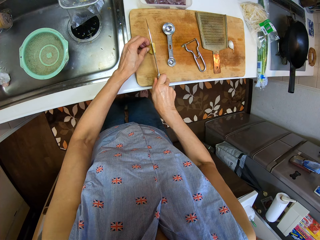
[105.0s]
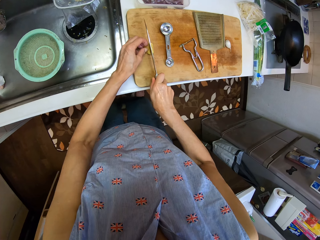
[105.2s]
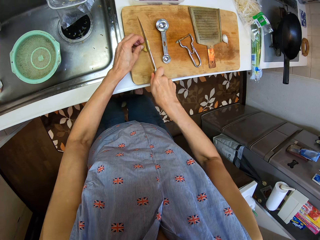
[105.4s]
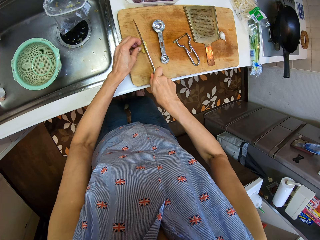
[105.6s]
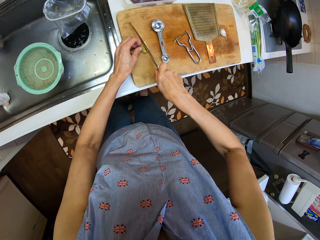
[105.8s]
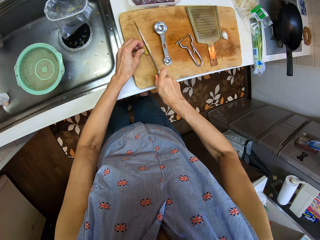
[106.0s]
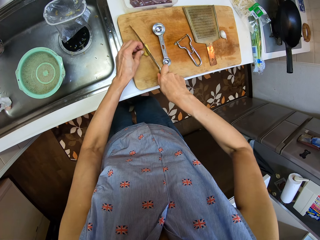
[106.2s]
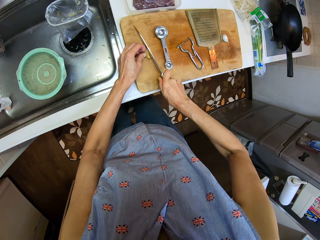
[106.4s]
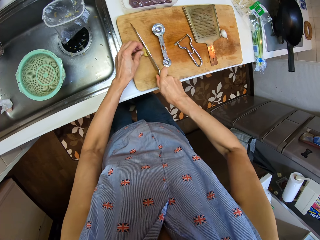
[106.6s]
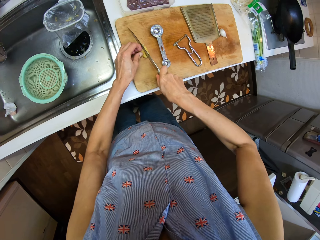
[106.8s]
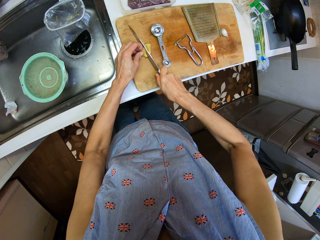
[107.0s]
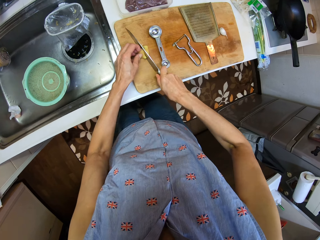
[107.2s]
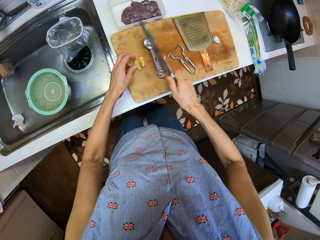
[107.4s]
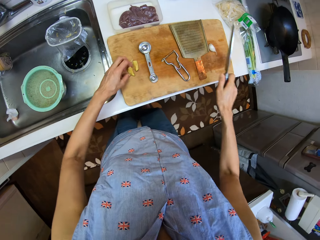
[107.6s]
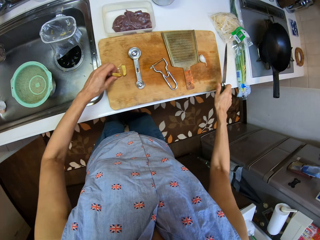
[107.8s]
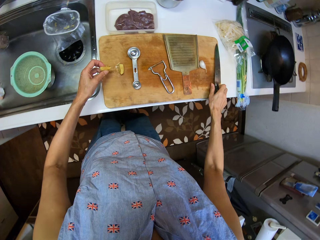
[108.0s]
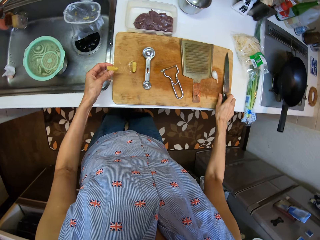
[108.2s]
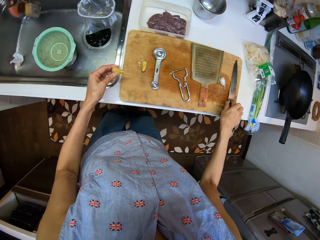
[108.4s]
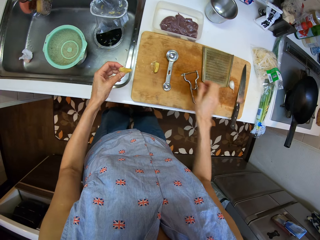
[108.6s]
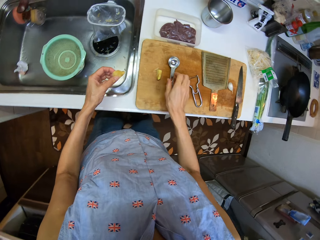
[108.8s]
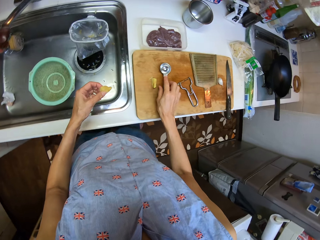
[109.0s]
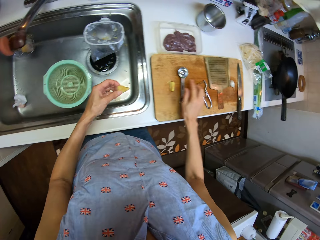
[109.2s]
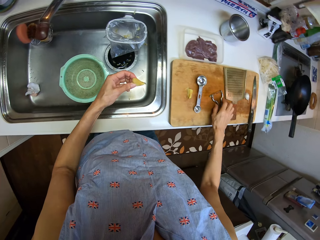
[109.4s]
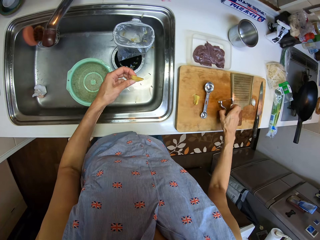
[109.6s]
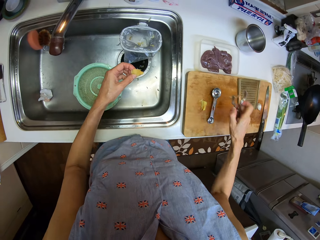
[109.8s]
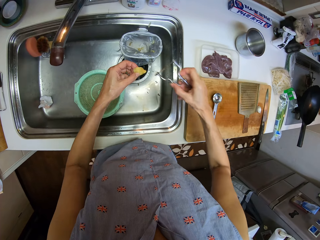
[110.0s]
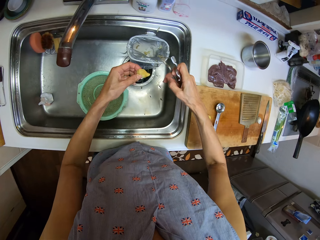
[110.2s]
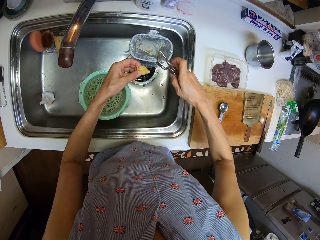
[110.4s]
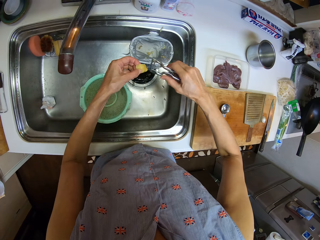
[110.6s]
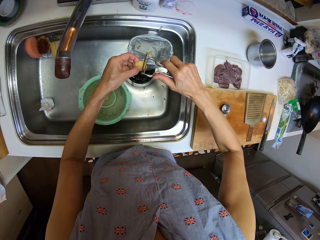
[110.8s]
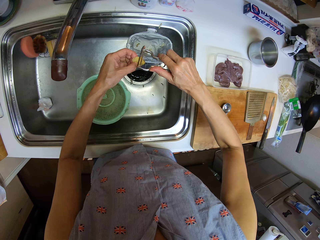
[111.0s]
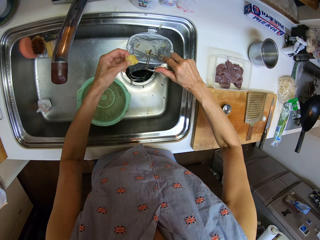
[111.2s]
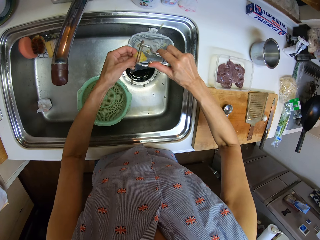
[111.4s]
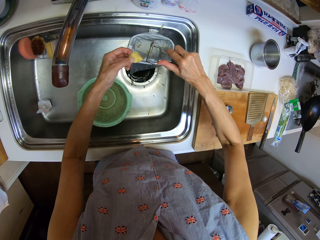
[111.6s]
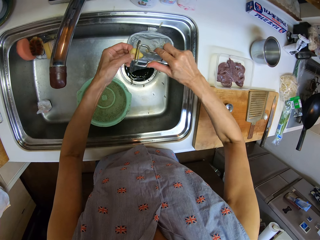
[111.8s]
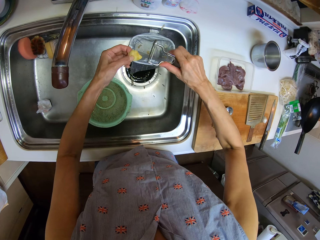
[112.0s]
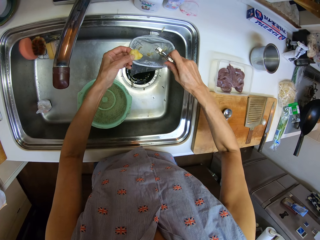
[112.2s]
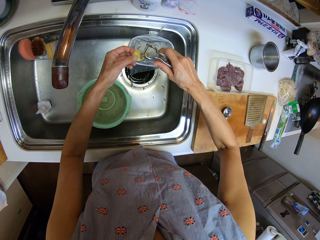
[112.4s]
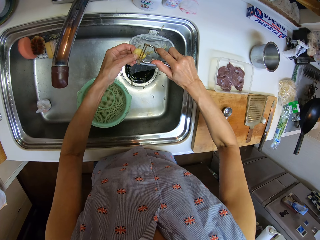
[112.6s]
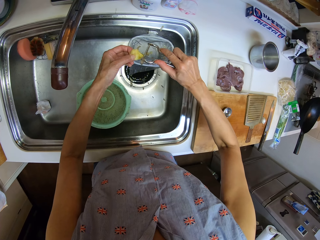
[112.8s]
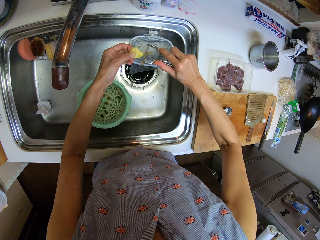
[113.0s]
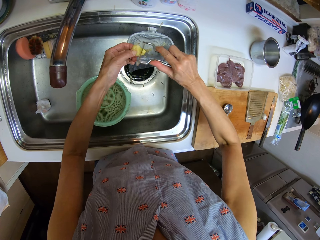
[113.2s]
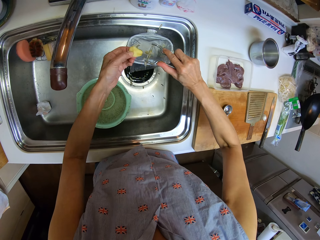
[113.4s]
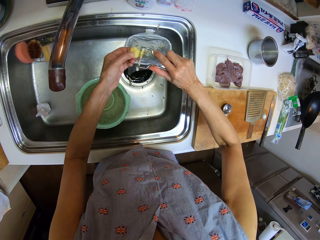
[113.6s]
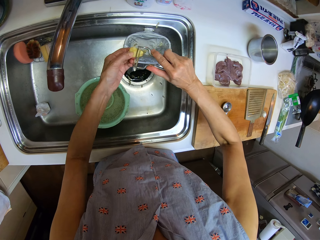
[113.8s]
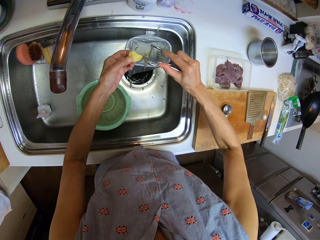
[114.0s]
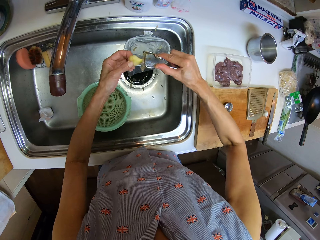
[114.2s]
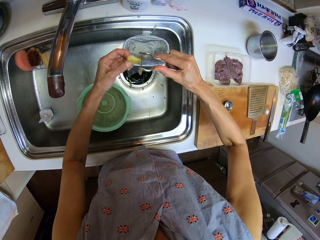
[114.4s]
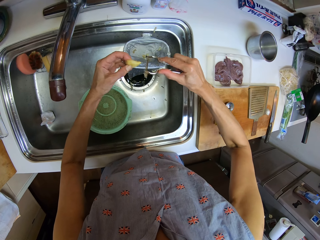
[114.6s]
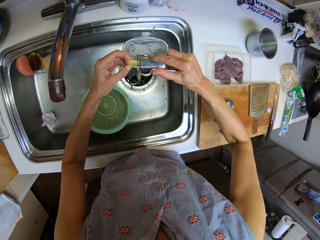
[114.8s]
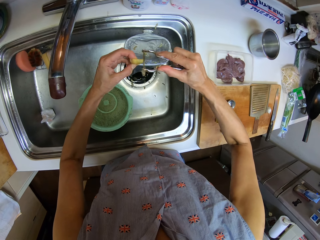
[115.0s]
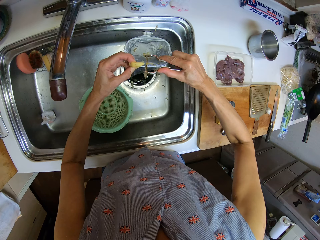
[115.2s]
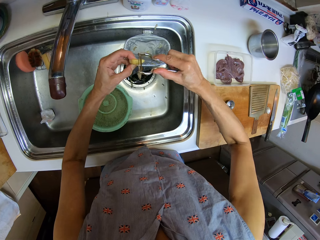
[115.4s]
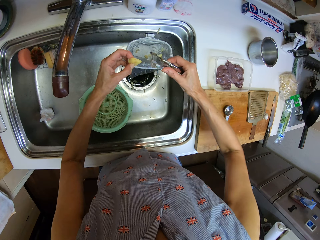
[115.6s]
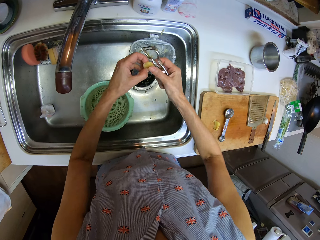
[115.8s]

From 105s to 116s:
The camera wearer drops the knife on the board. They take the scraper from the table. They scrape the potato with the scraper.

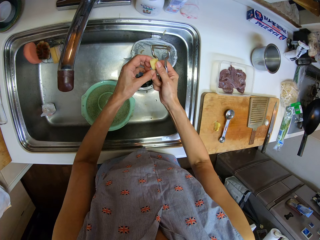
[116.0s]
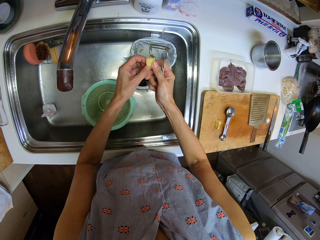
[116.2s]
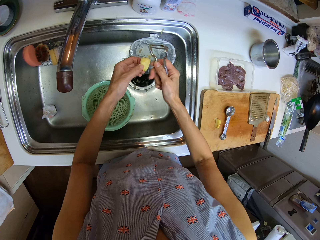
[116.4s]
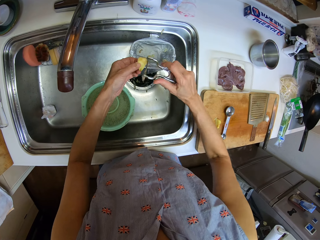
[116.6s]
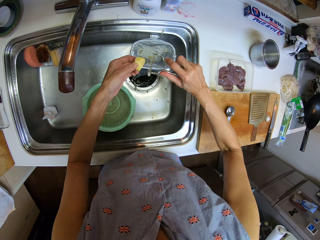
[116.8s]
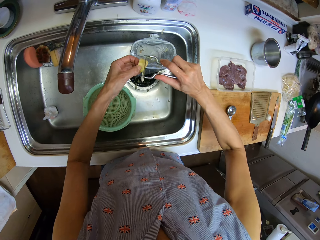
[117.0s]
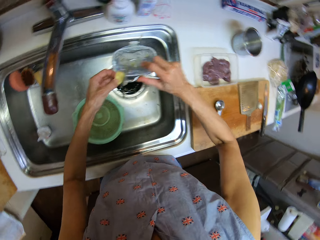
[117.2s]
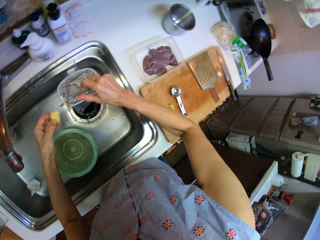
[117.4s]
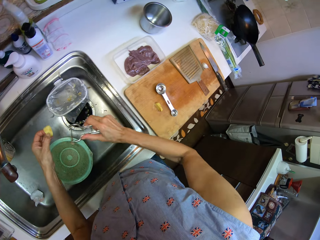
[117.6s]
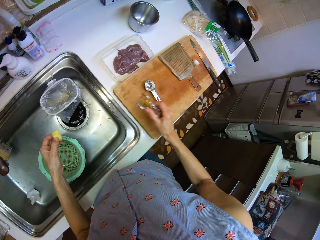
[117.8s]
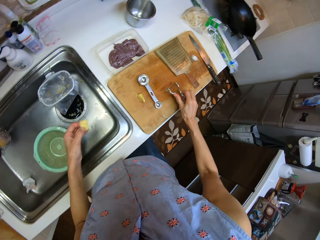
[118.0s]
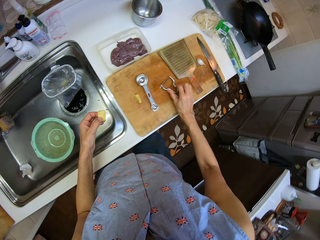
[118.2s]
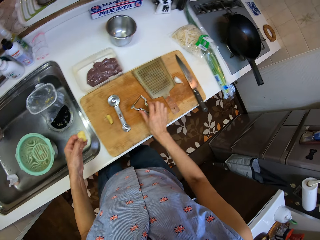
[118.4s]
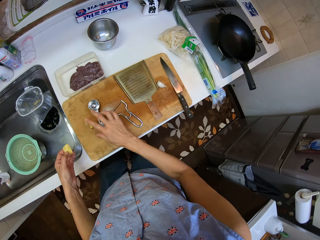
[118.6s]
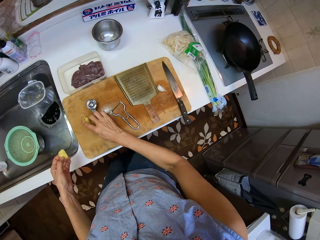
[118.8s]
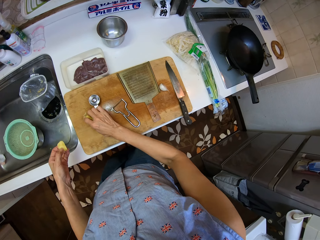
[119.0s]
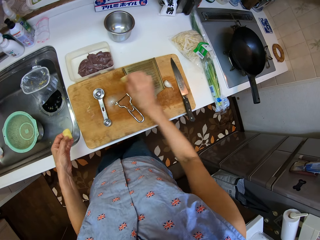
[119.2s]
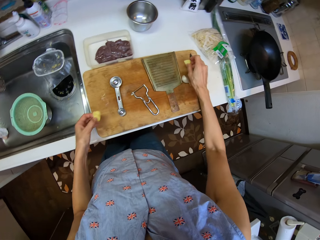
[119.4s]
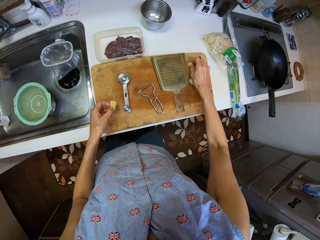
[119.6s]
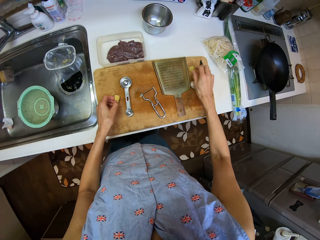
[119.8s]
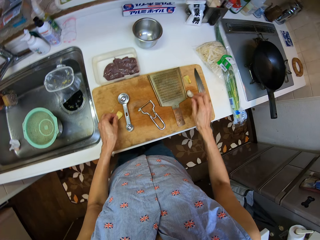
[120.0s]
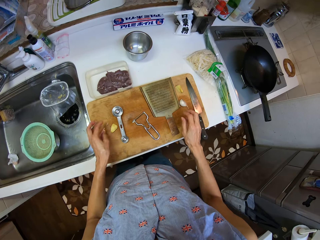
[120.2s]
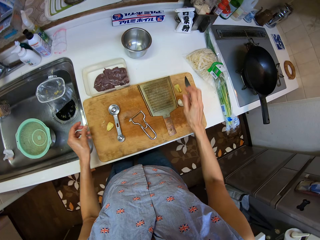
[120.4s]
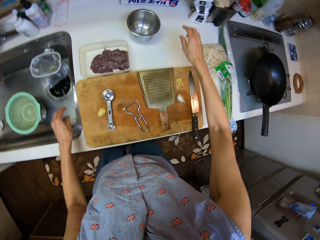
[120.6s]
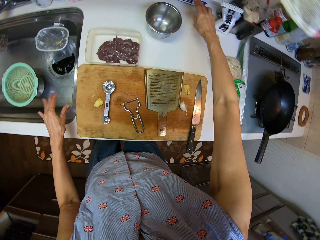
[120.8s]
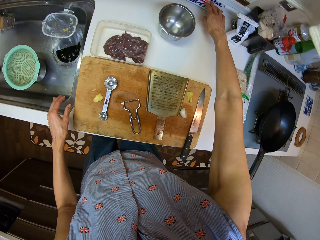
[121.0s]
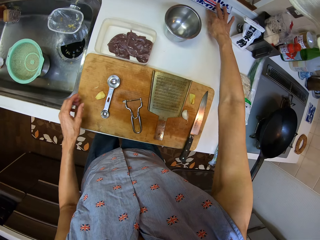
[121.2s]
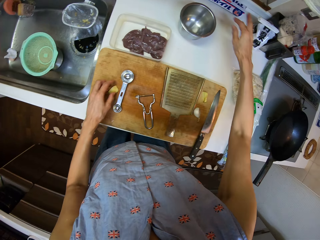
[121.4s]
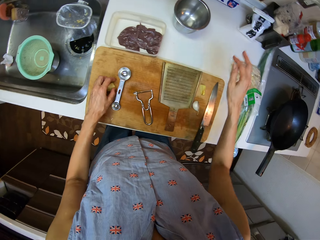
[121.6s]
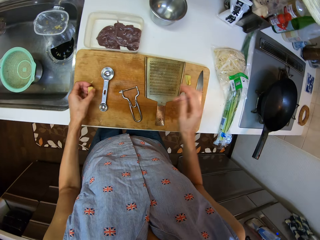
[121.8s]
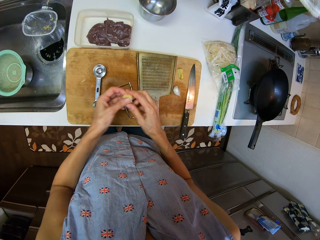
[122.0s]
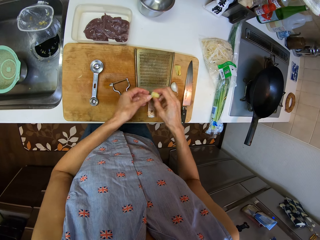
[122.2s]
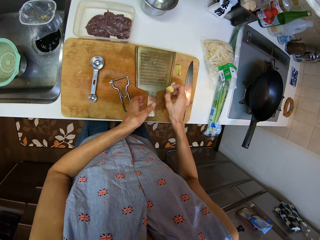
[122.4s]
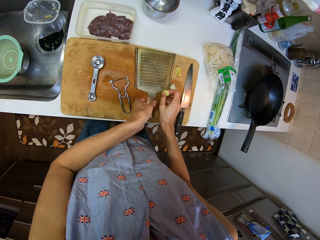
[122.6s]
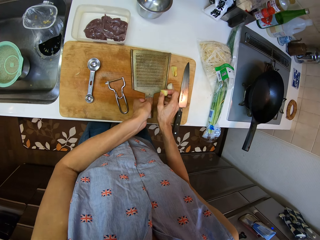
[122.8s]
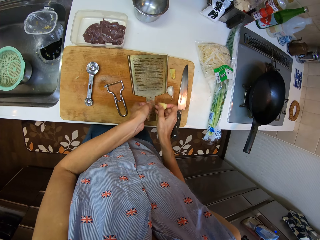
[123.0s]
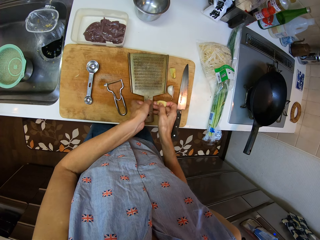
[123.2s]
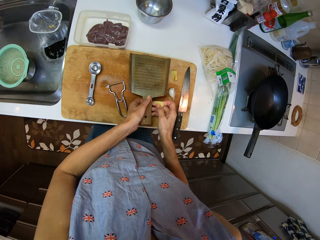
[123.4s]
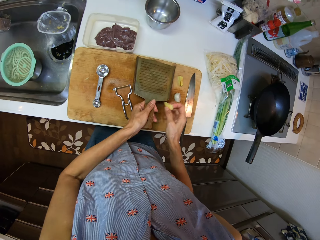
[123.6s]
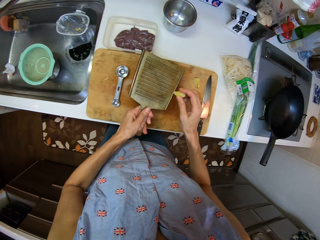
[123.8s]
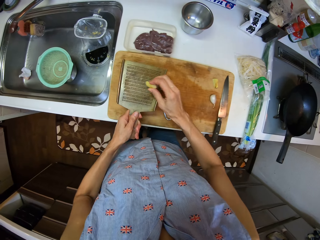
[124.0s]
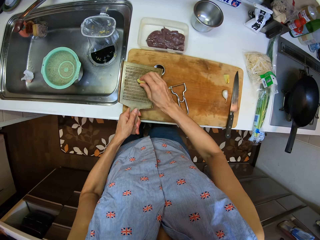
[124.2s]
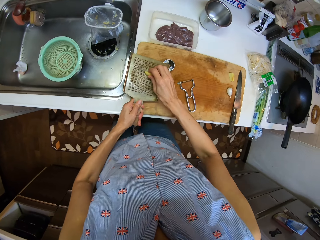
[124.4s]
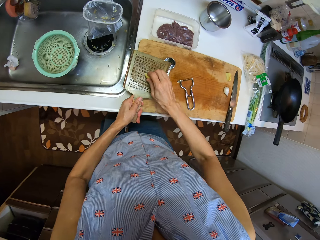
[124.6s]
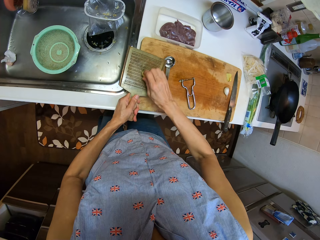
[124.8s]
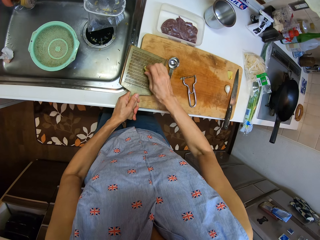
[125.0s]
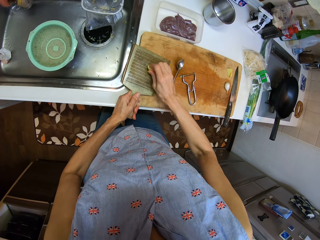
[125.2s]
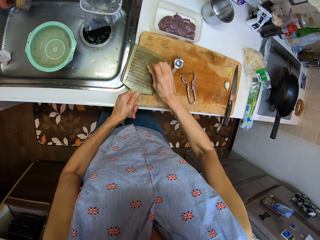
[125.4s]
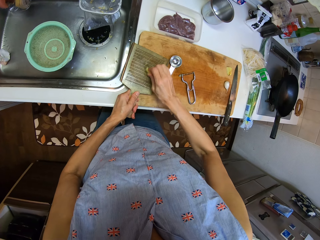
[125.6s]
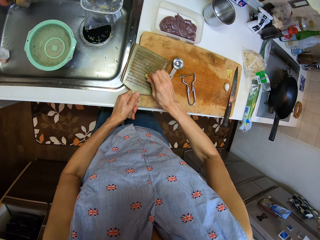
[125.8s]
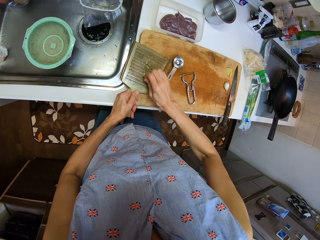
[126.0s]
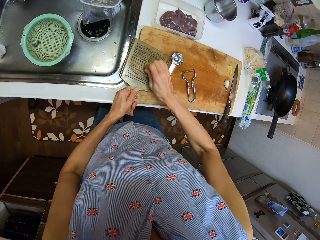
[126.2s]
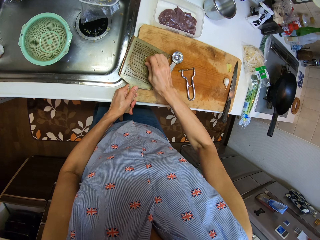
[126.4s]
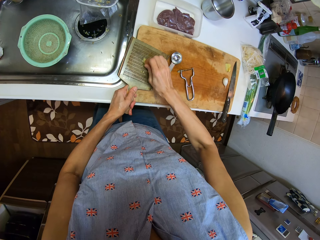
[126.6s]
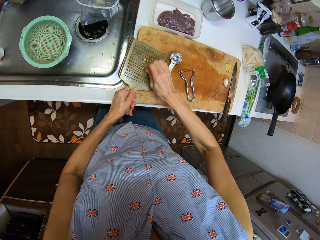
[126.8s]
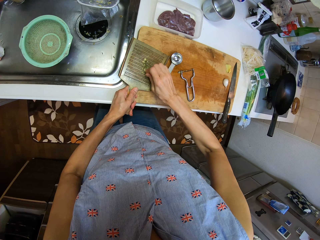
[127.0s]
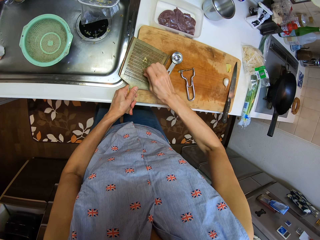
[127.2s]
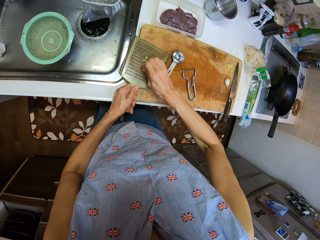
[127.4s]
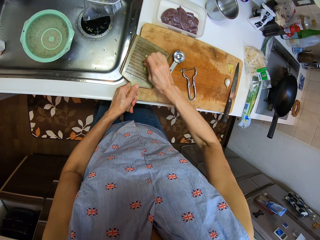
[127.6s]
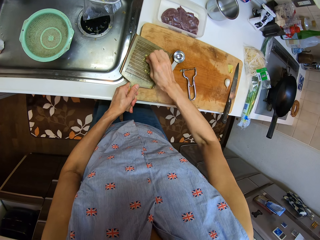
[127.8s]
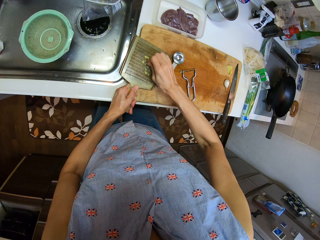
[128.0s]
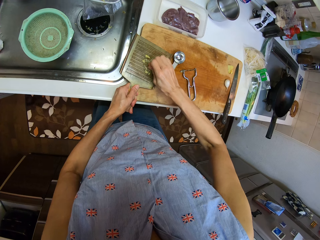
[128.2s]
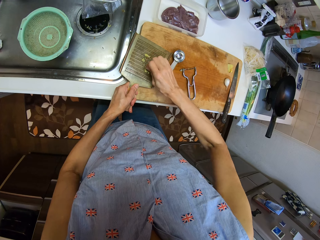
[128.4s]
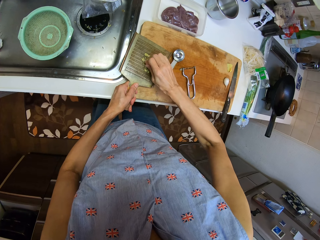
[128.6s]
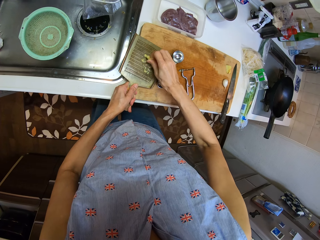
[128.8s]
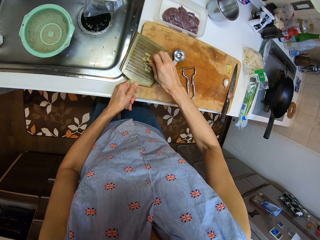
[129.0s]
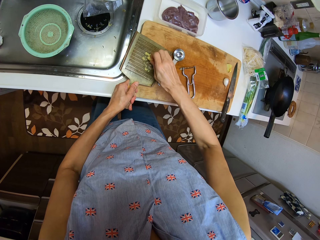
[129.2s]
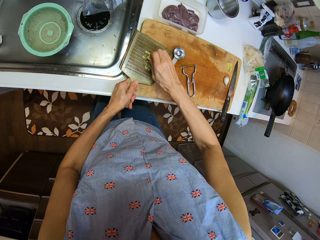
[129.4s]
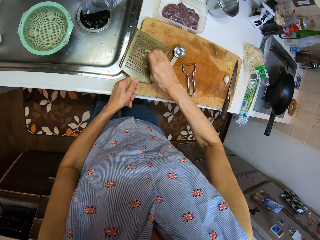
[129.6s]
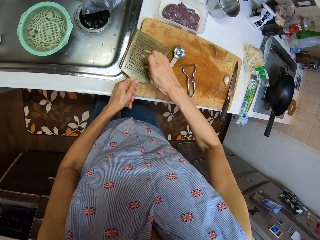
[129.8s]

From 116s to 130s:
The camera wearer drops the scraper on the board. They move the other part of the tomato on the board. They put an object on the chopping board and pick up something. They take the grater from the board. They grate the potato with the grater.
